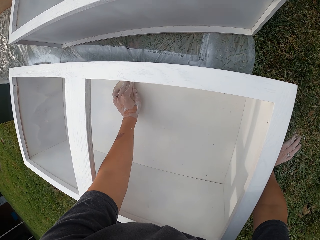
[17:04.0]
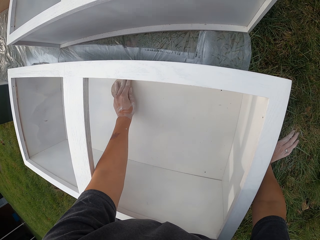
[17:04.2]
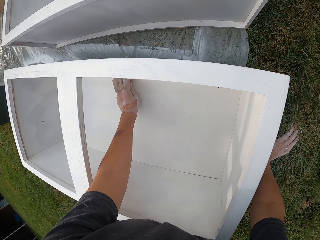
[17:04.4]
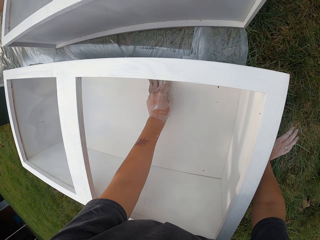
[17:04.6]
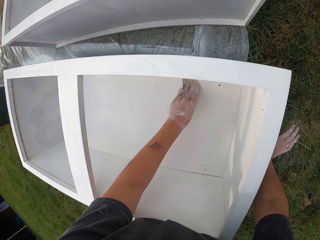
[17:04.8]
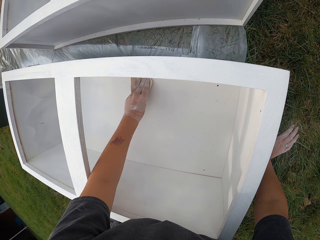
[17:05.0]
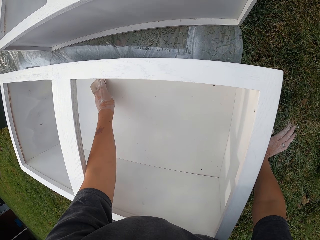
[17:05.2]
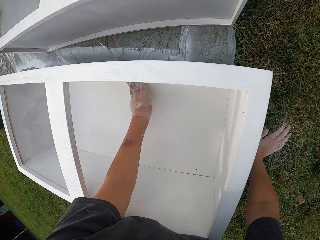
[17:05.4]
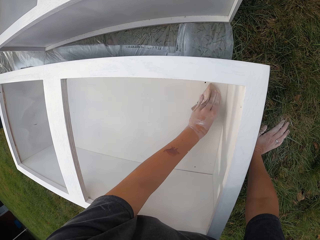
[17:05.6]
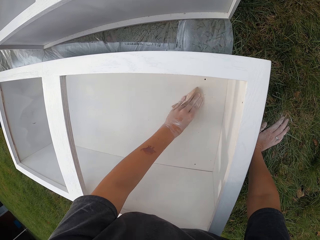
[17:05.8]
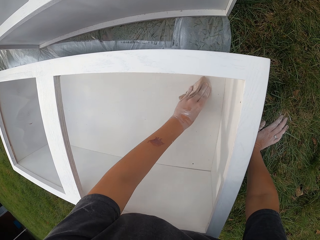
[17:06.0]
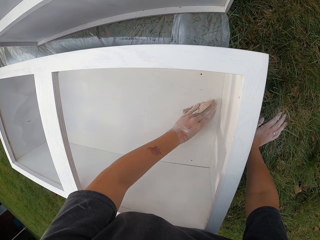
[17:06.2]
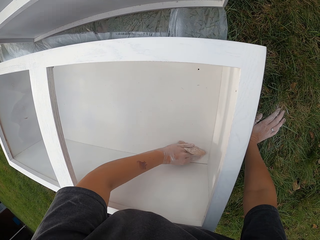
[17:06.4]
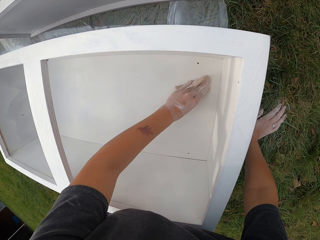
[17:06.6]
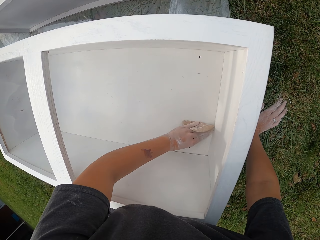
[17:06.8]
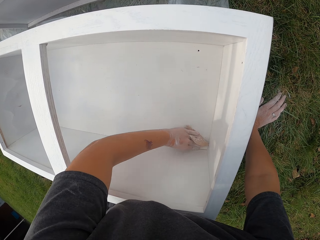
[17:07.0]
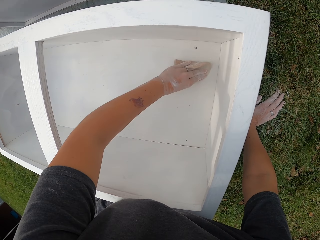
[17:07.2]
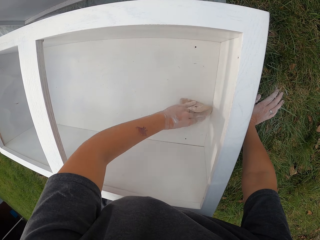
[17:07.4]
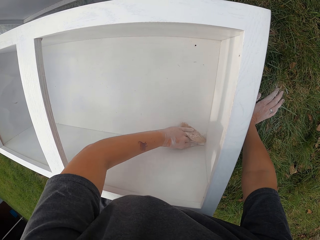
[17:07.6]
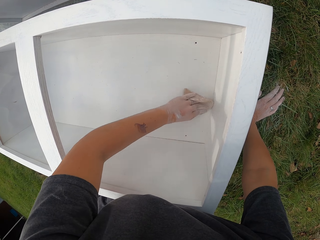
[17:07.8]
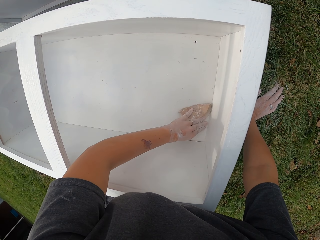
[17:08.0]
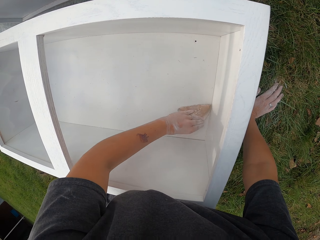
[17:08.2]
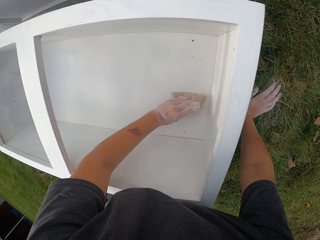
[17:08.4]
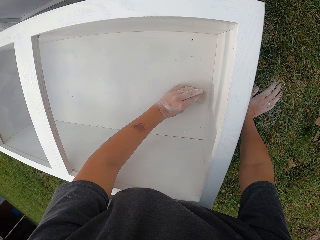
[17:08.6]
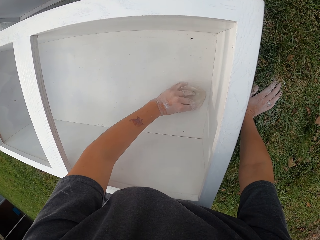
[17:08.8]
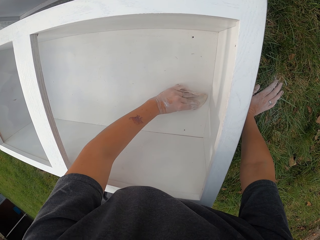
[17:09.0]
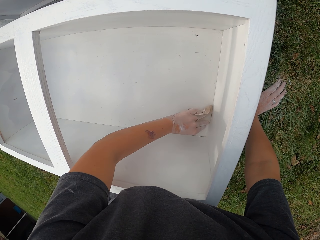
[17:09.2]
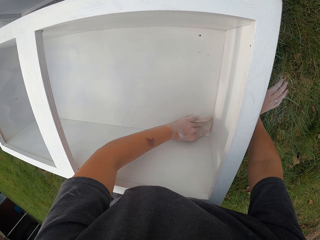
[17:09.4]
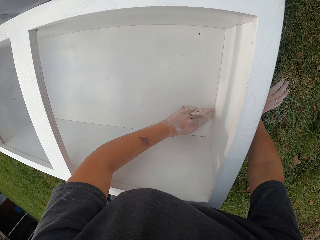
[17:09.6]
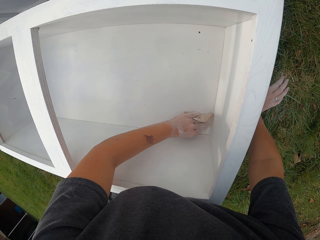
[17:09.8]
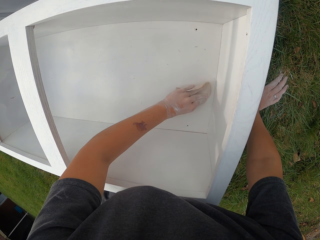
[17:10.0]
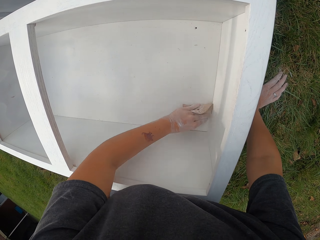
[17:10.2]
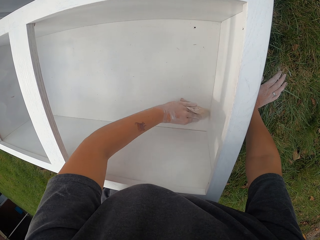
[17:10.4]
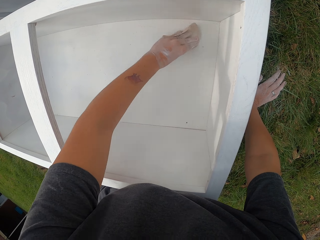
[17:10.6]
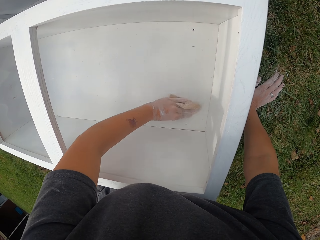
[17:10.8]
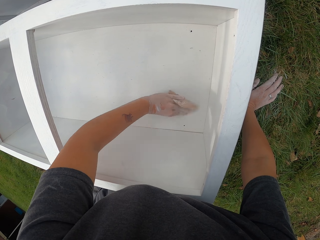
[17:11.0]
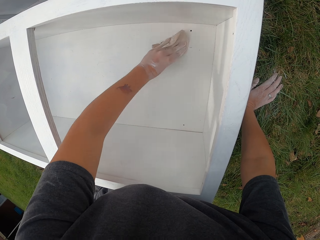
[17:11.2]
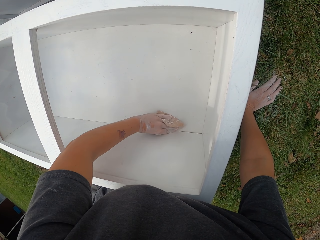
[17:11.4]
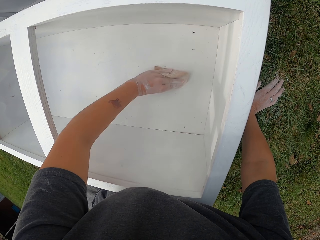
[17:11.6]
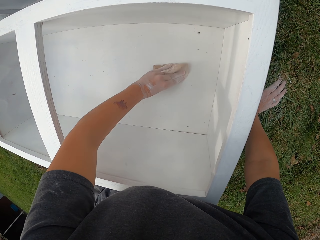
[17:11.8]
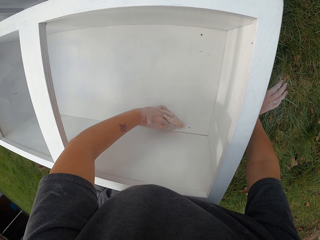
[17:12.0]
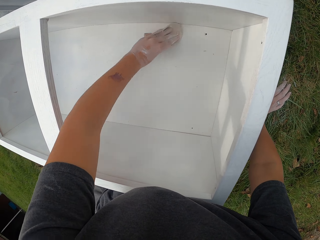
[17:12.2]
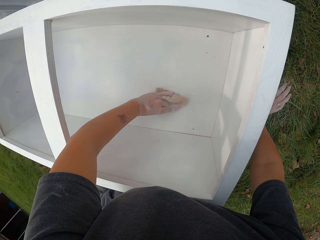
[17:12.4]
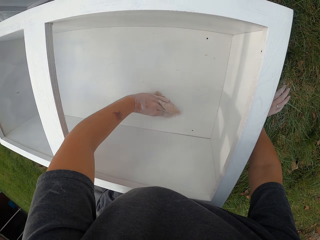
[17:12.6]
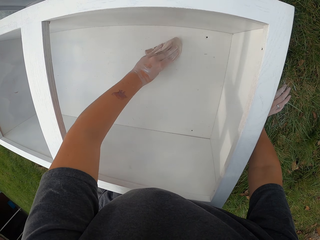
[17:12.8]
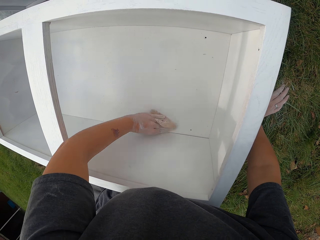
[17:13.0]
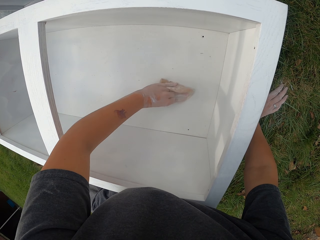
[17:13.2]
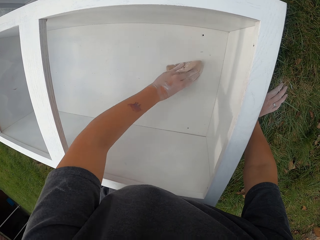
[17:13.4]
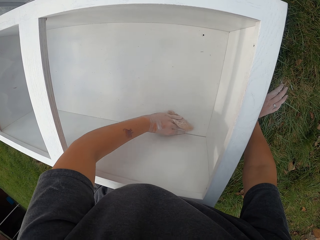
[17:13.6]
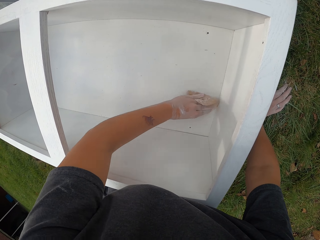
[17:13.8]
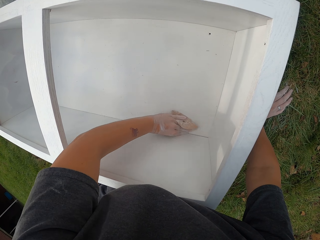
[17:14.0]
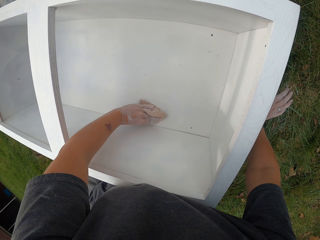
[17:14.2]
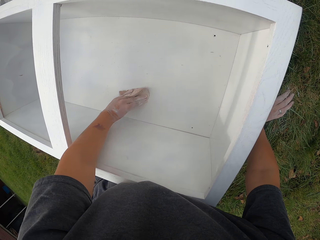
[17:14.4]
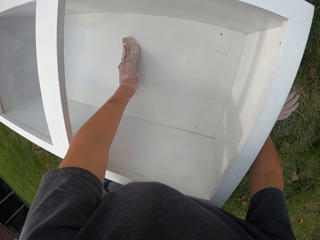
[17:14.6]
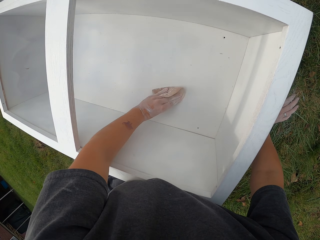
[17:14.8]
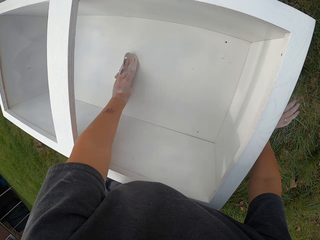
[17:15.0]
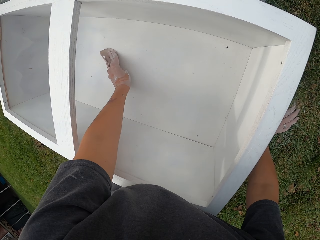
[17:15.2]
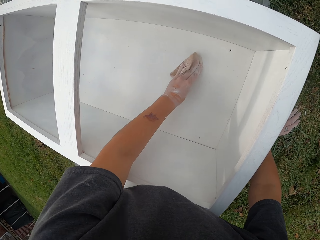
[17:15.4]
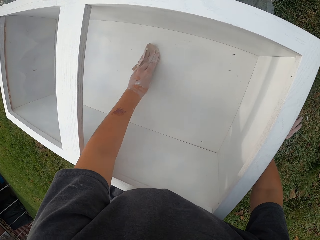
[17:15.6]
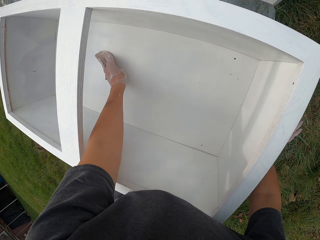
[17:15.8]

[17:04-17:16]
The camera wearer smoothens the structure with sandpaper.

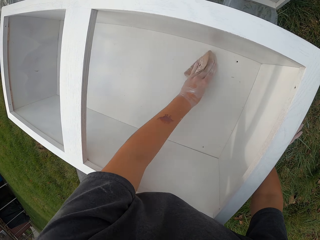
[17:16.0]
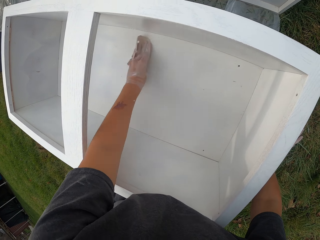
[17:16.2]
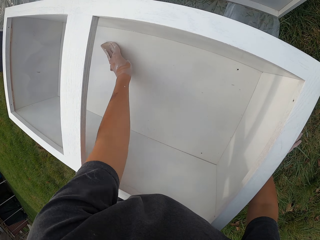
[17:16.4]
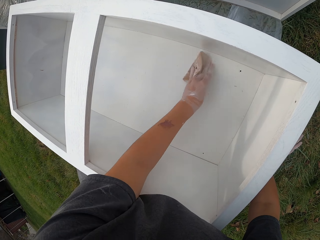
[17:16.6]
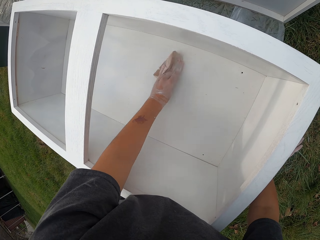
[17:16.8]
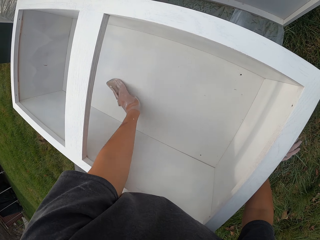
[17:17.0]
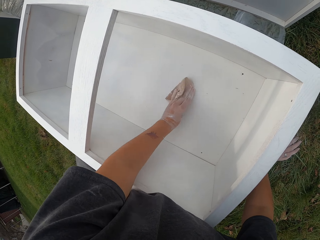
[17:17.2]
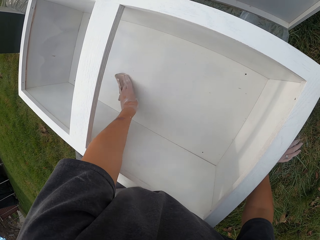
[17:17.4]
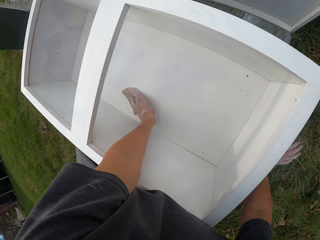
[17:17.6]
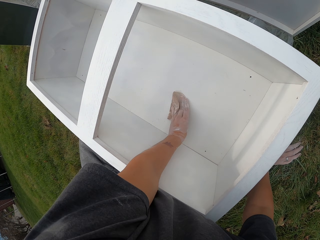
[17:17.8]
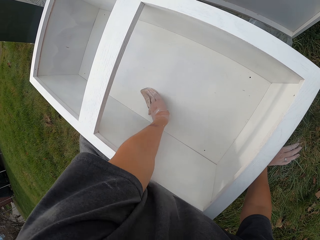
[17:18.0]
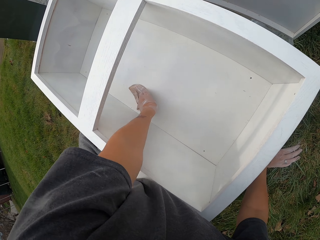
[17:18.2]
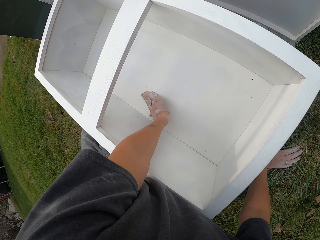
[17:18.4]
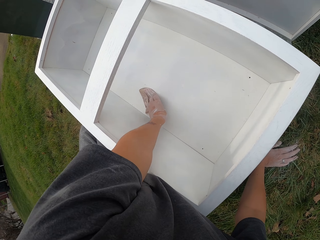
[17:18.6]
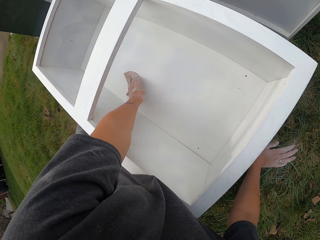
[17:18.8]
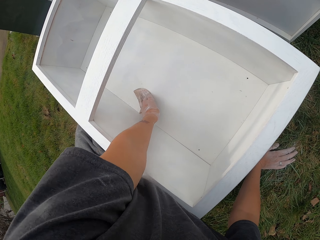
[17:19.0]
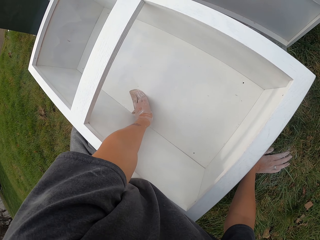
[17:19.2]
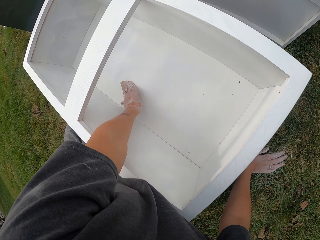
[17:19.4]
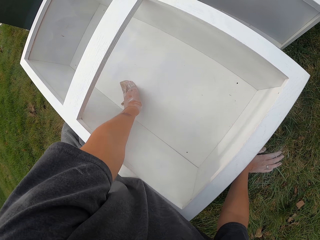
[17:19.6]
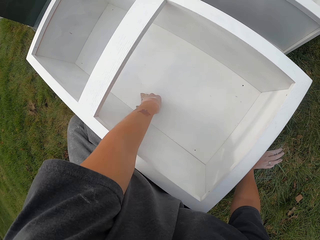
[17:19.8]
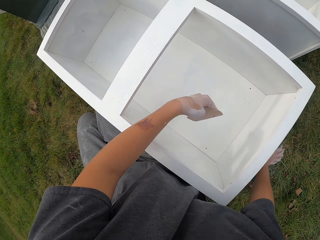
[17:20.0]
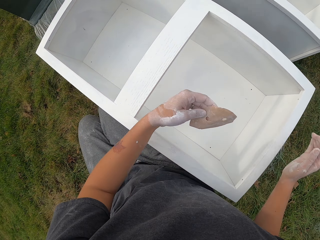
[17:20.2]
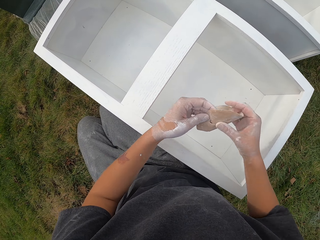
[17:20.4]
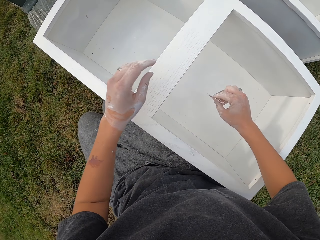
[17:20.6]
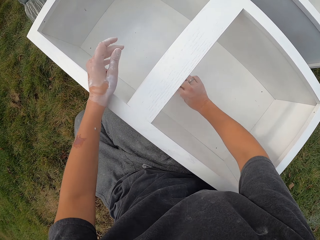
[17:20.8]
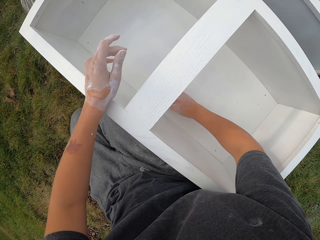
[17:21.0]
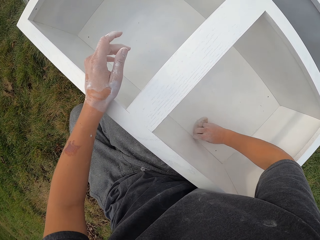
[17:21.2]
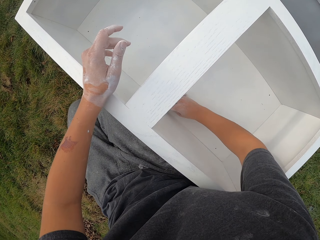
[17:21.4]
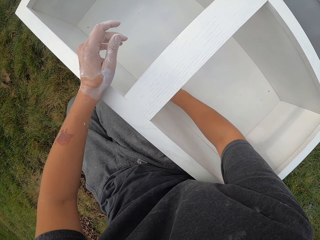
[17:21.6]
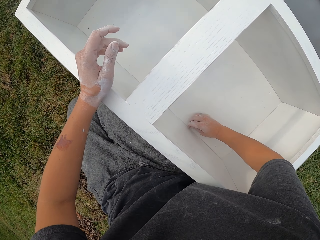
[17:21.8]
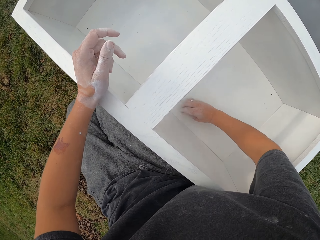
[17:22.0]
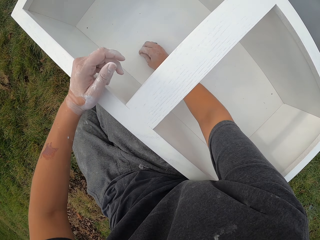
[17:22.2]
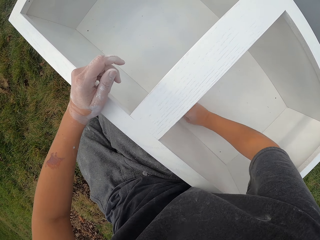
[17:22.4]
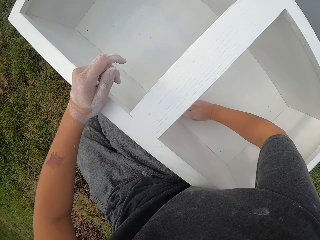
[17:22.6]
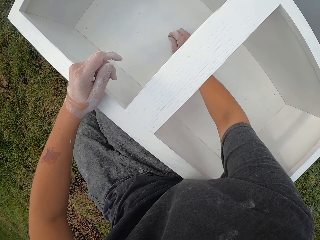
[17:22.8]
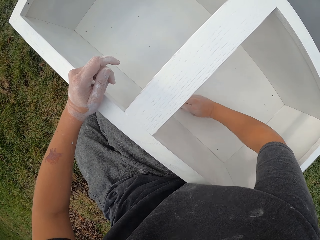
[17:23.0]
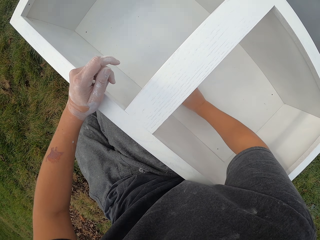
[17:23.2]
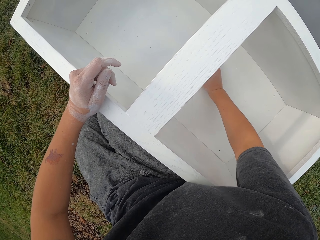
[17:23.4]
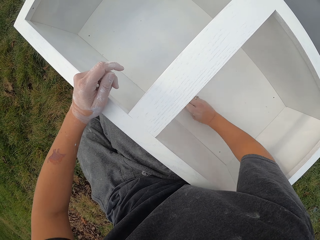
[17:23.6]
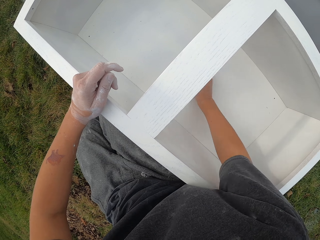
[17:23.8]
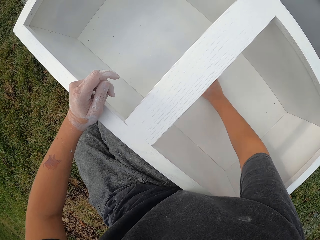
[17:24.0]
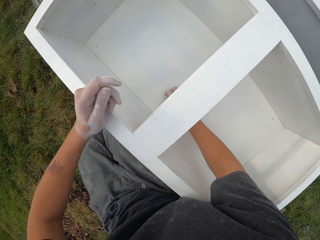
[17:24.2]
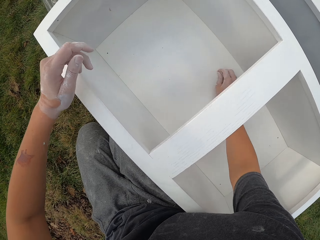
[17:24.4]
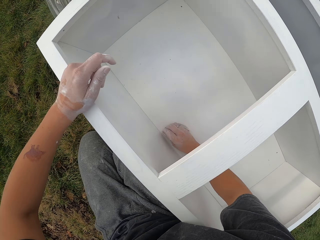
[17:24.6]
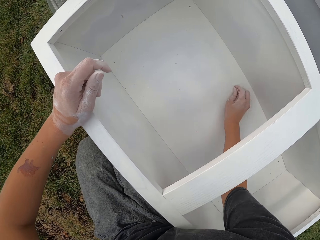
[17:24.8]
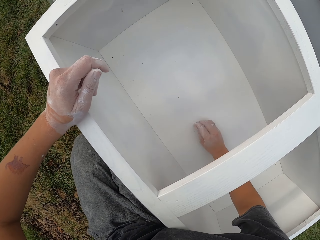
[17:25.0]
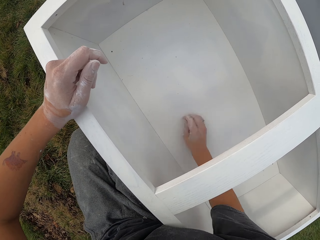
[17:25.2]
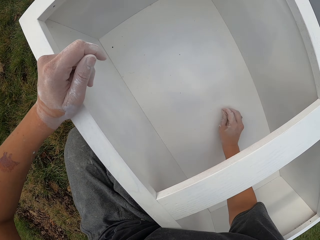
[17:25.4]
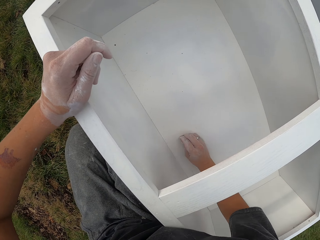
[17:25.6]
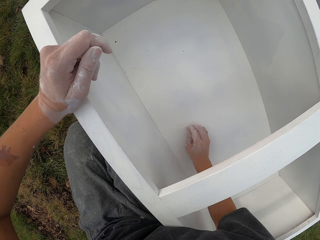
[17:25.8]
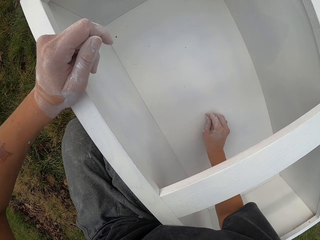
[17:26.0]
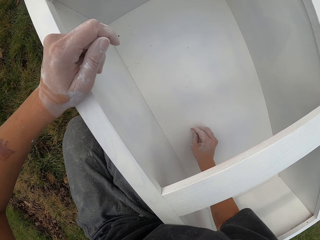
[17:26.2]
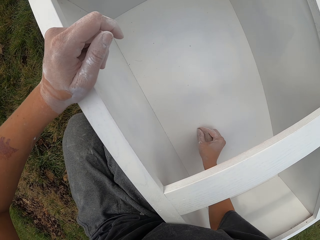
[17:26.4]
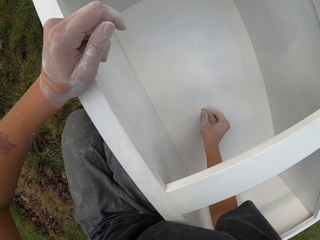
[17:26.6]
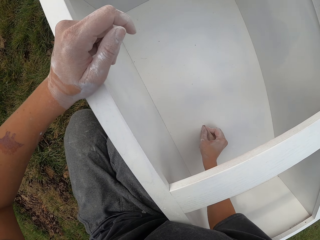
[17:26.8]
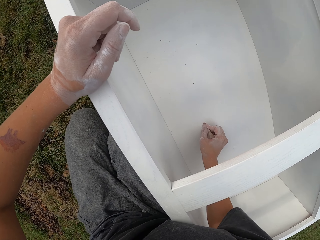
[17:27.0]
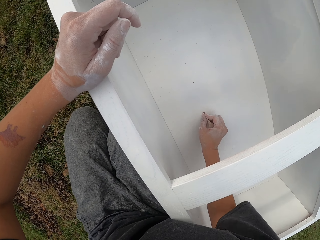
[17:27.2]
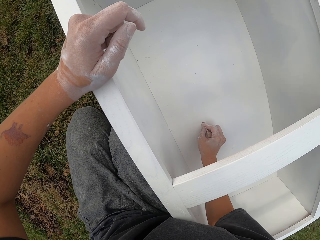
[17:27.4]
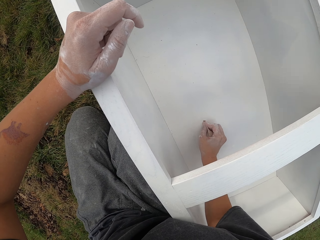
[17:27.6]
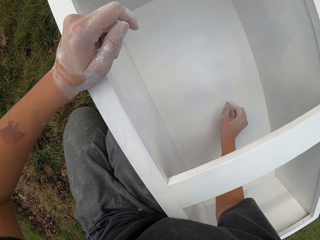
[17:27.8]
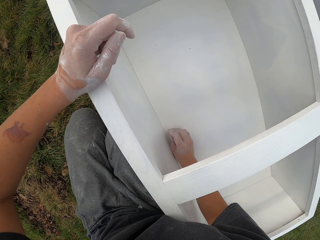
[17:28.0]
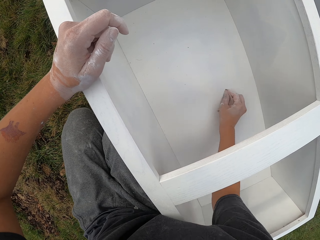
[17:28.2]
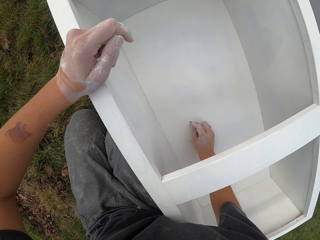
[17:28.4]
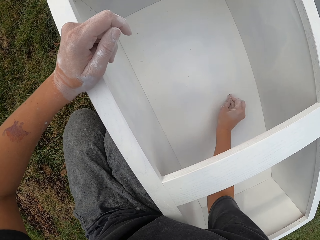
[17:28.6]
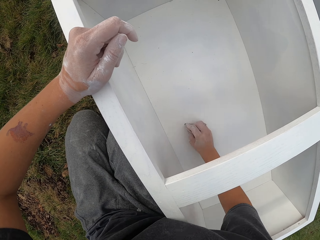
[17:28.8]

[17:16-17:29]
The camera wearer lifts the sandpaper. They look at the sandpaper. They transfer the sandpaper to the right hand. They smoothen the structure with the sandpaper.
